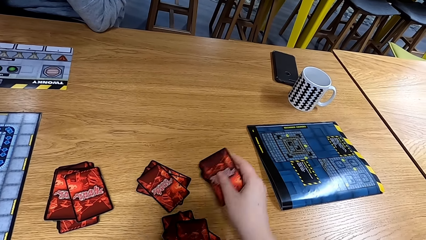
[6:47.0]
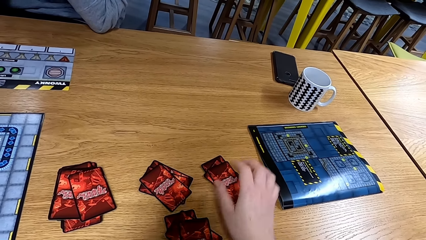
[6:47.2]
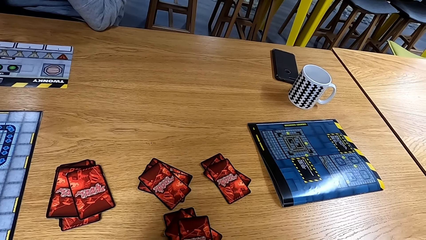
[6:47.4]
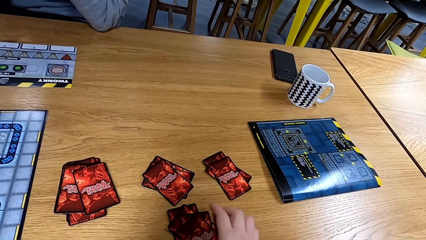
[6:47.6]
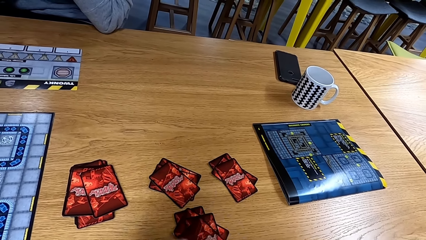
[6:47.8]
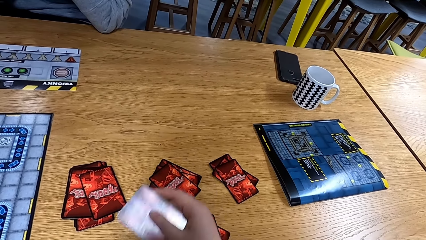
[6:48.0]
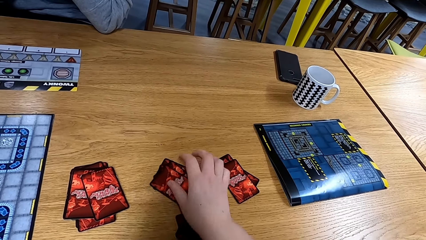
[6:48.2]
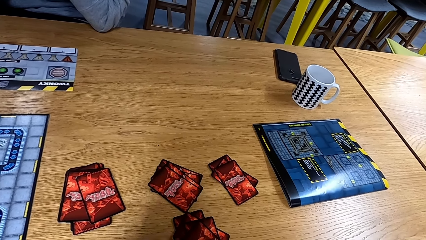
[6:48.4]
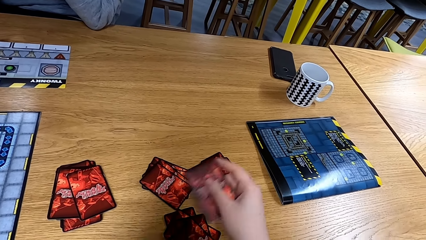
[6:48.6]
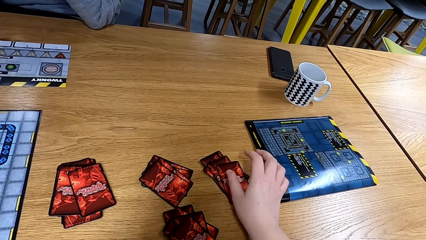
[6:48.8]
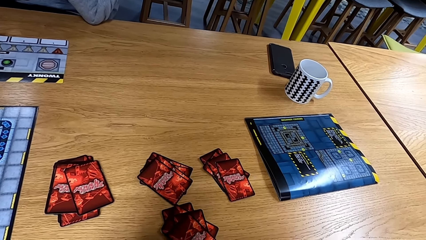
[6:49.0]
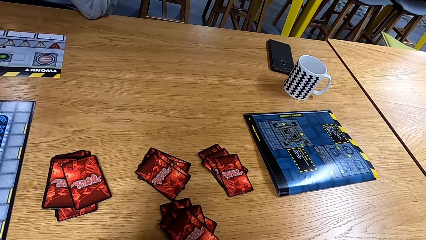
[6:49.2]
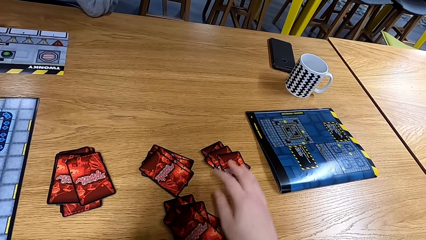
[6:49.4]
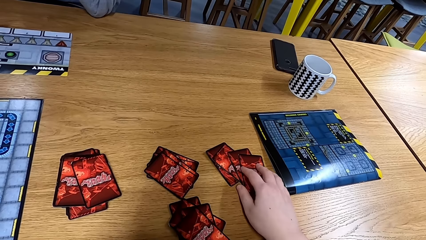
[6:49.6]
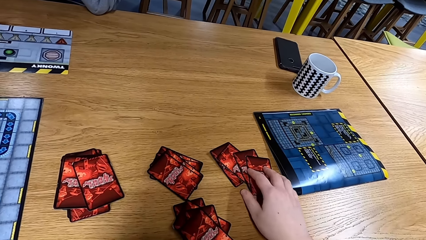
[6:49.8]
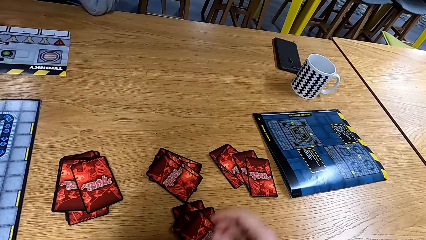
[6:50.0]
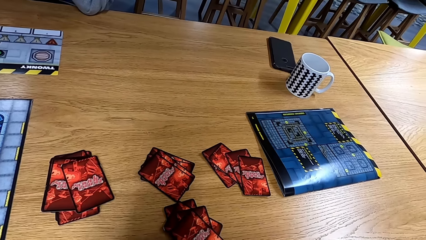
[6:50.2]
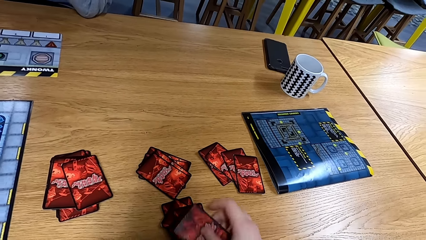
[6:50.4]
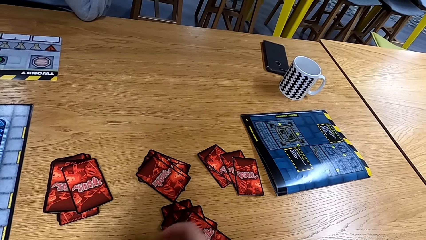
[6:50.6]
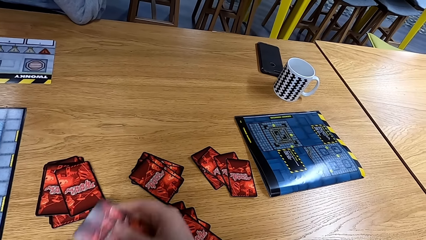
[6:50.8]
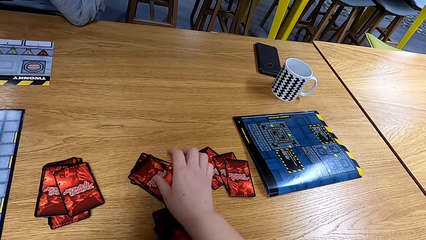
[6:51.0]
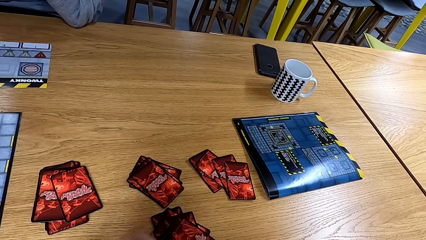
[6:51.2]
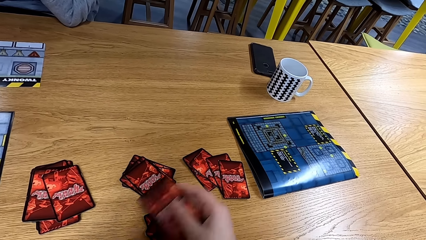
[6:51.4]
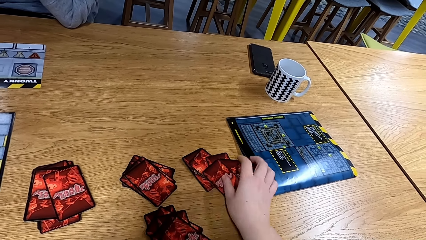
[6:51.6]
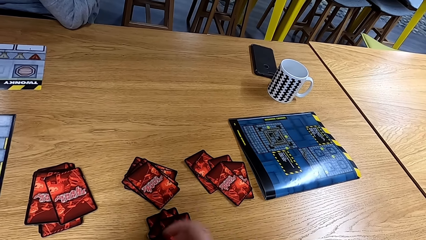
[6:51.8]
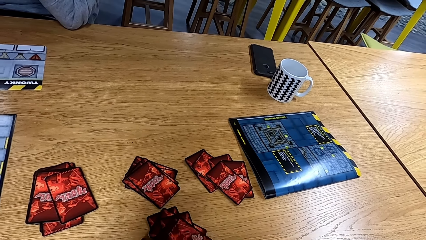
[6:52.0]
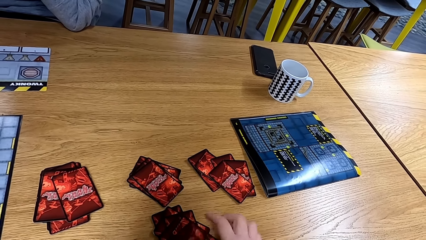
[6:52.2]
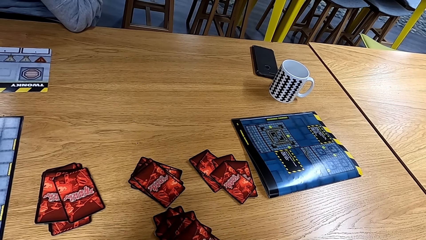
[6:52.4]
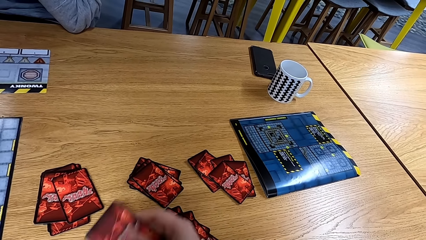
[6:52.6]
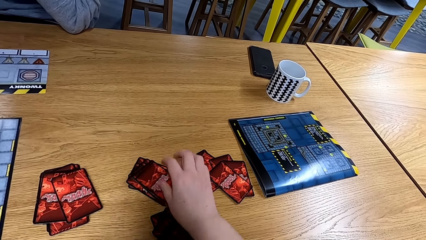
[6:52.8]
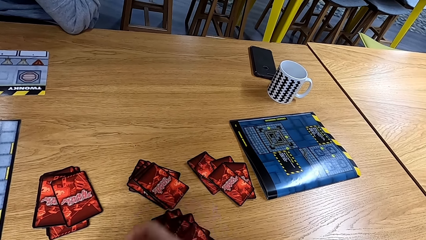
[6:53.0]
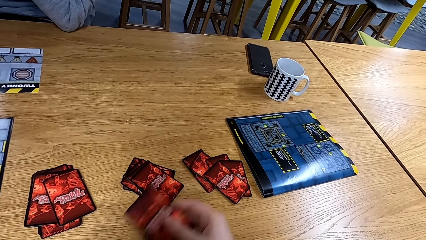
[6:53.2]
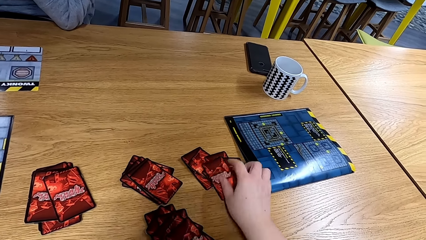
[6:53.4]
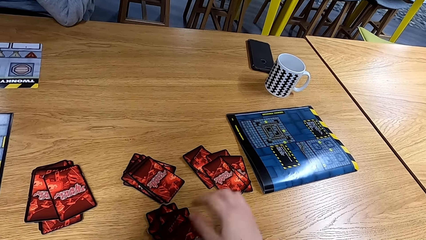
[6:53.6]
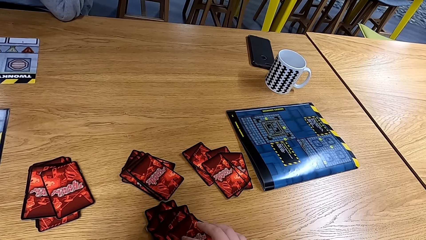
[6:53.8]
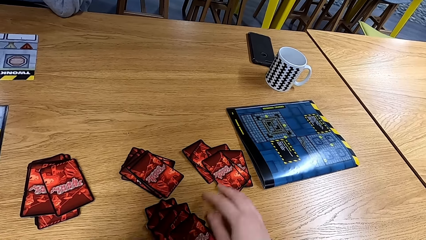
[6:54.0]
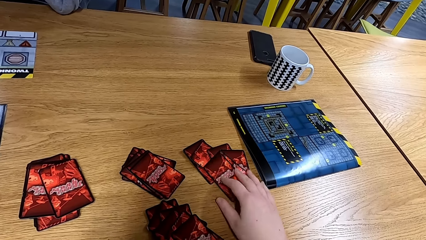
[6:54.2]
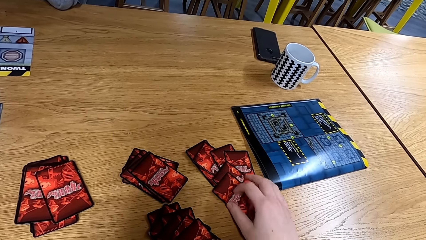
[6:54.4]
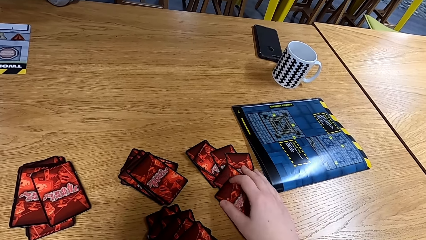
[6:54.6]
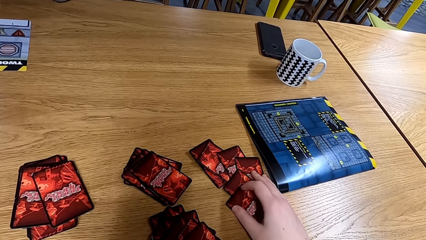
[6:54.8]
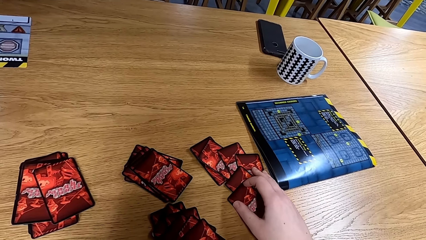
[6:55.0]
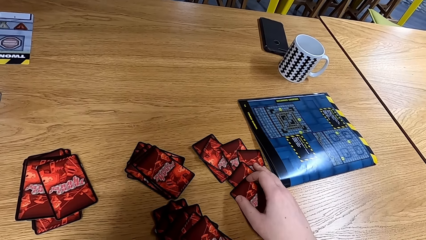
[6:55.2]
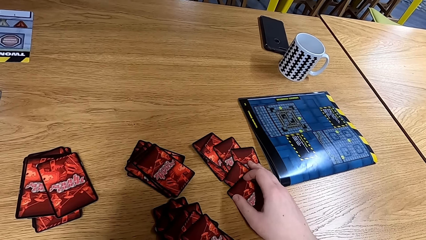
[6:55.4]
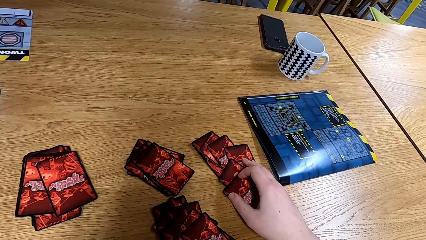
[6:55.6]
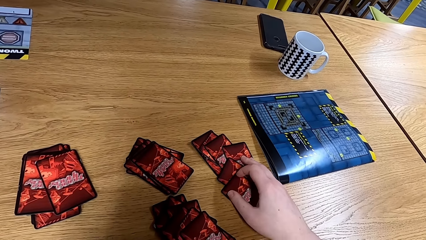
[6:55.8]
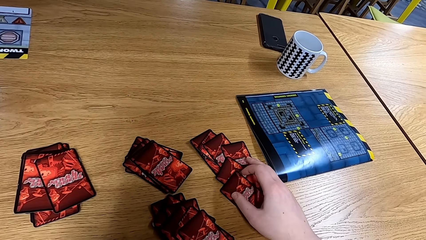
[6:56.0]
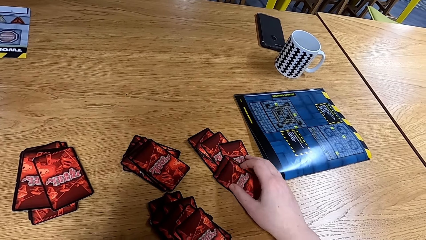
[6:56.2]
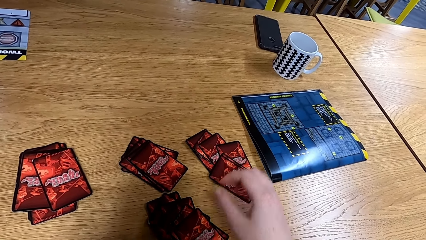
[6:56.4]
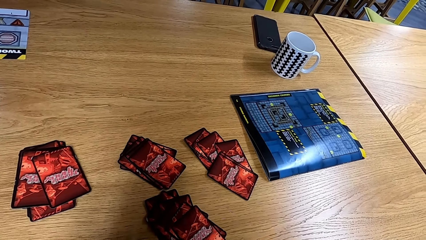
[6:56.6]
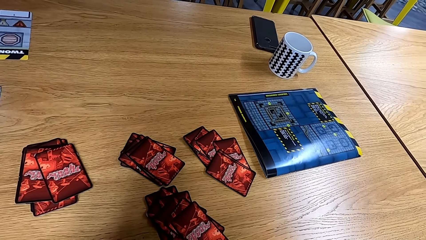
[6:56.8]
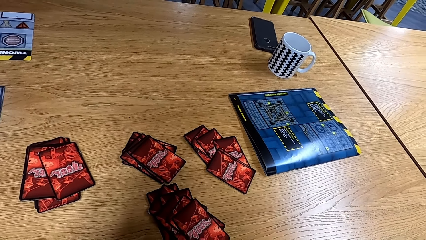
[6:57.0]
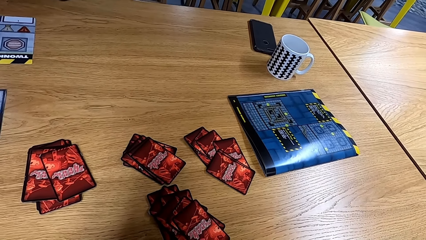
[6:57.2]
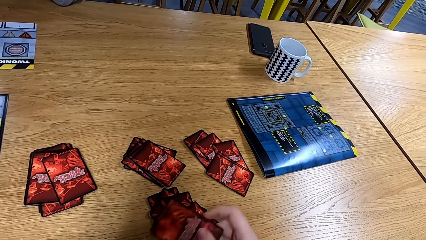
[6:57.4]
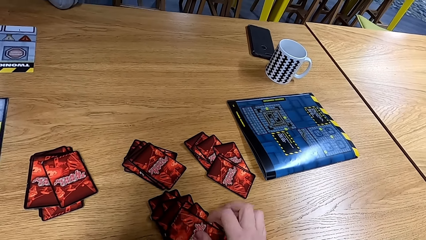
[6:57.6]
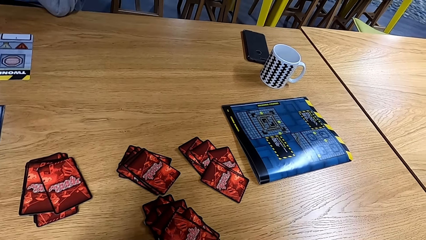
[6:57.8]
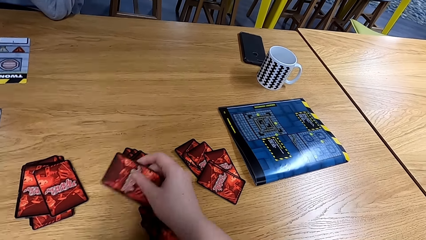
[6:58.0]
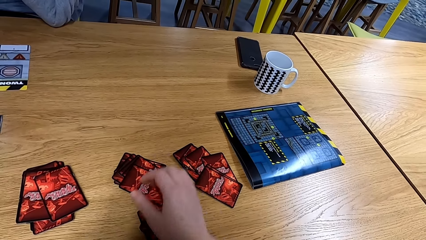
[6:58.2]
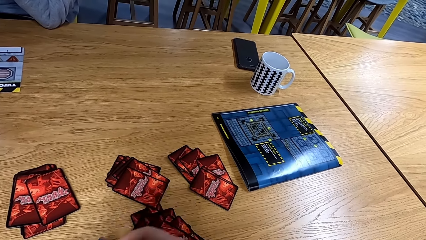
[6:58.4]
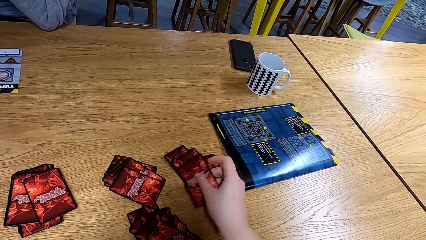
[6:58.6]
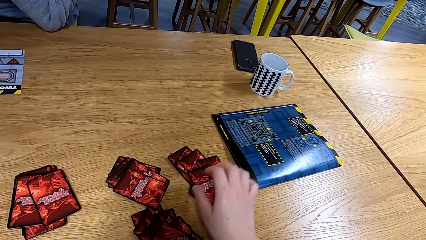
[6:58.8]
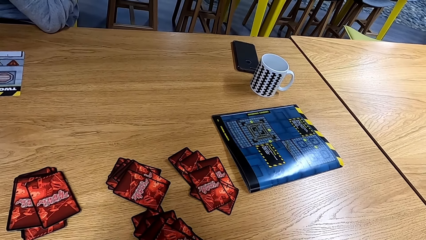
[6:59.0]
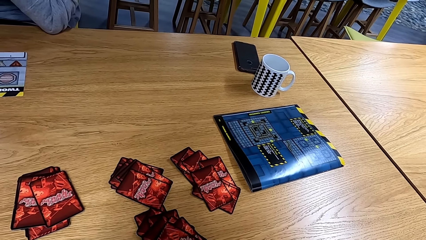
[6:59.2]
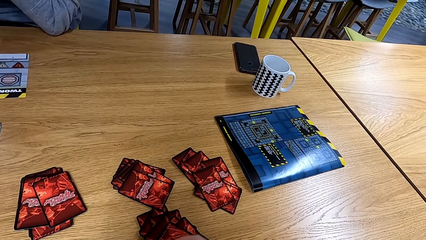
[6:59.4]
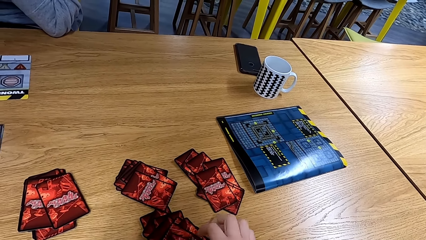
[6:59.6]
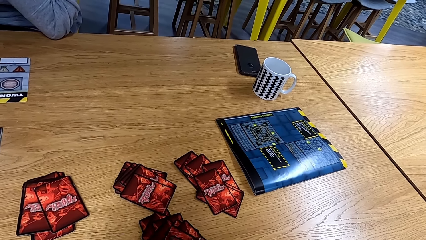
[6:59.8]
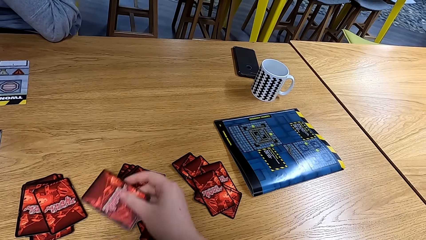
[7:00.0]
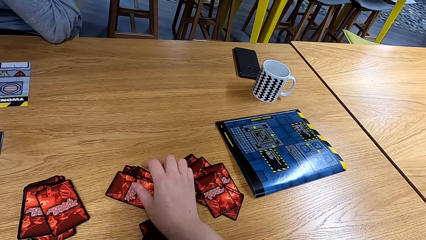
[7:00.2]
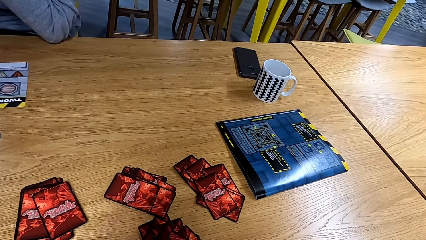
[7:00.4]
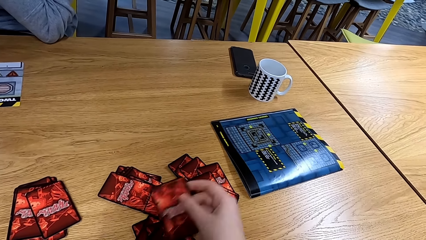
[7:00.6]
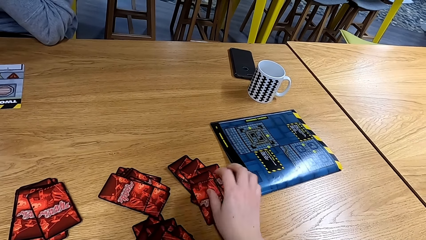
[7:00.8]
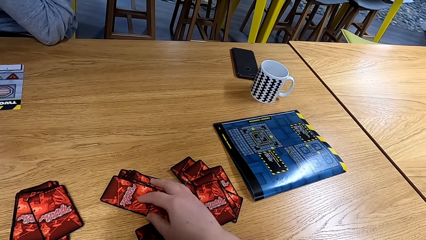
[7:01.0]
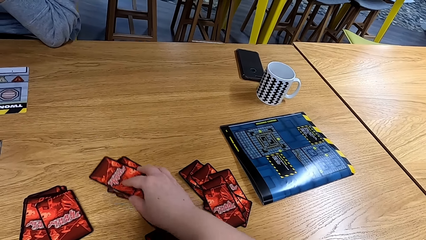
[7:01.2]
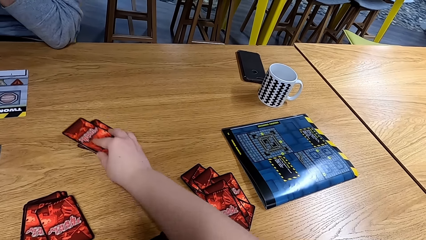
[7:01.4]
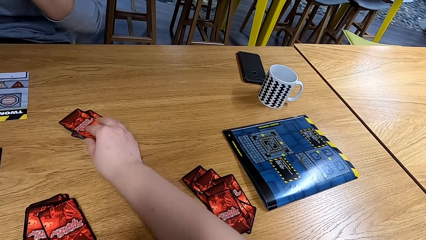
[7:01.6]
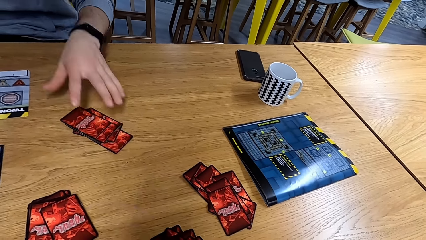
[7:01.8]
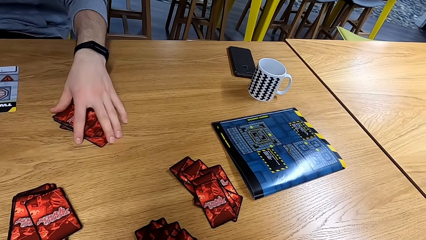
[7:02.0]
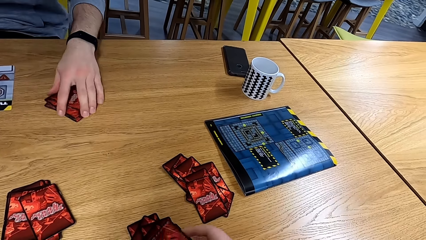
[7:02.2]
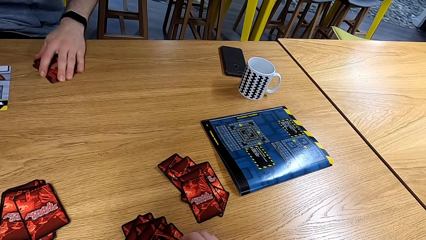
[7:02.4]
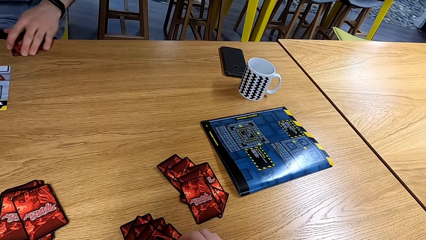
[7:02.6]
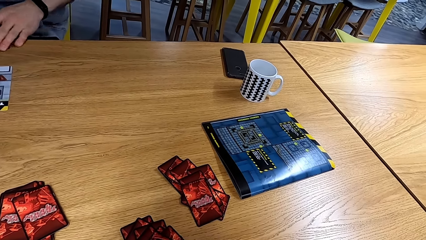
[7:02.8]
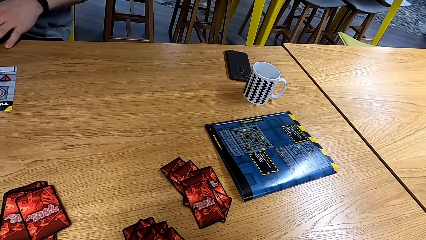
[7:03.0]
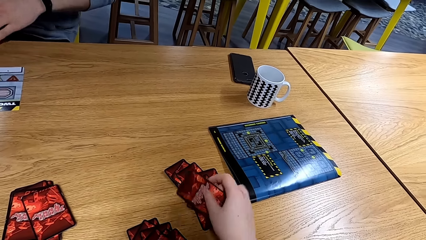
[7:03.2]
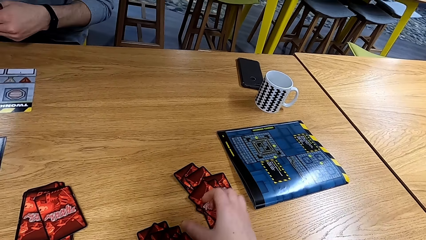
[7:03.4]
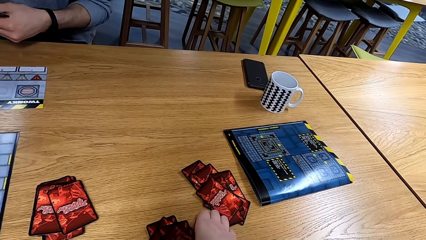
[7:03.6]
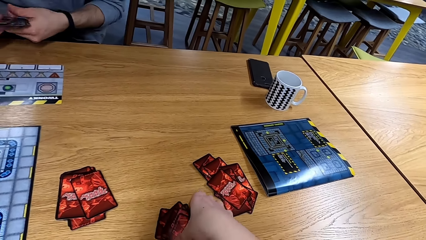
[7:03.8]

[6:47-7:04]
A man picks up a card.
